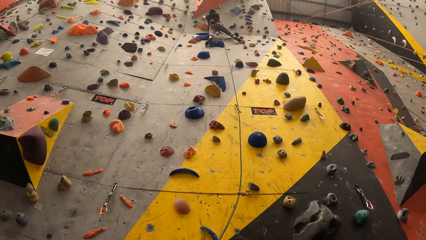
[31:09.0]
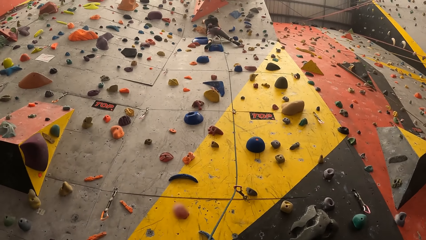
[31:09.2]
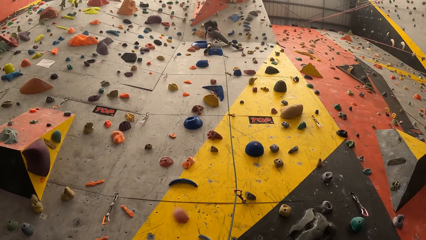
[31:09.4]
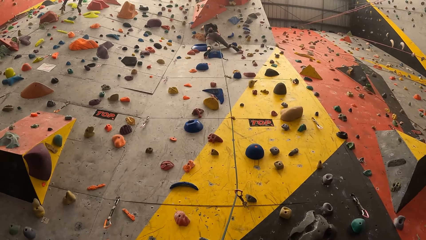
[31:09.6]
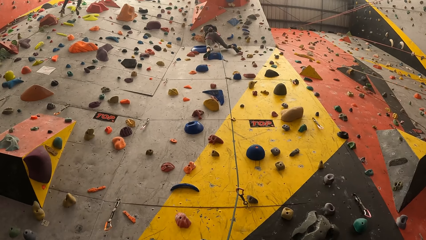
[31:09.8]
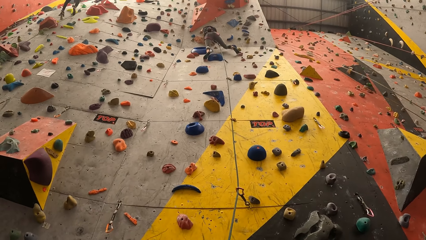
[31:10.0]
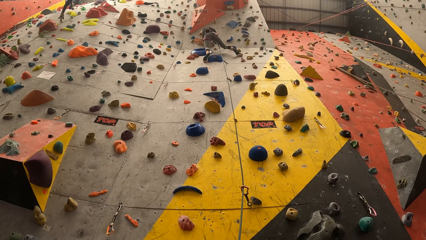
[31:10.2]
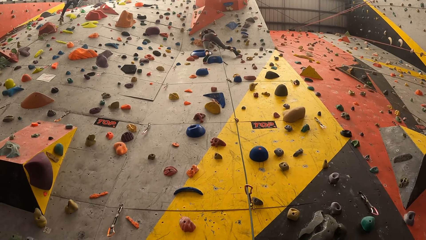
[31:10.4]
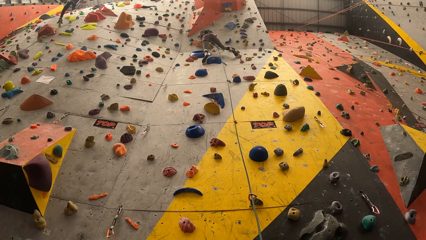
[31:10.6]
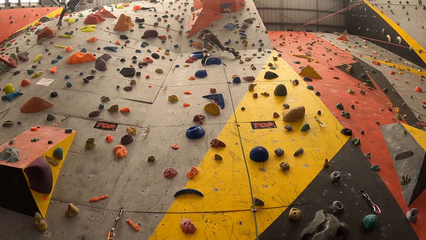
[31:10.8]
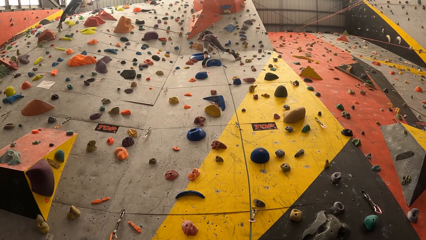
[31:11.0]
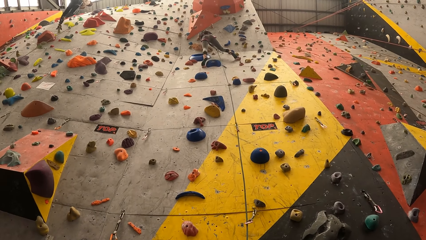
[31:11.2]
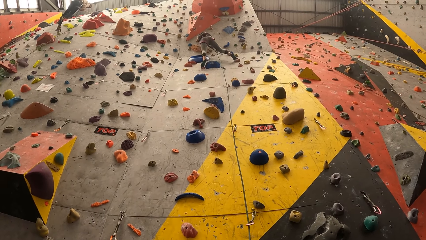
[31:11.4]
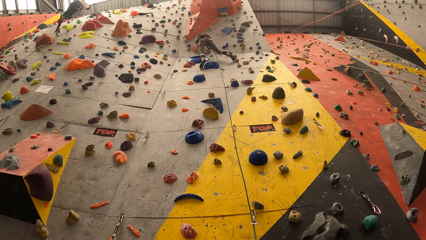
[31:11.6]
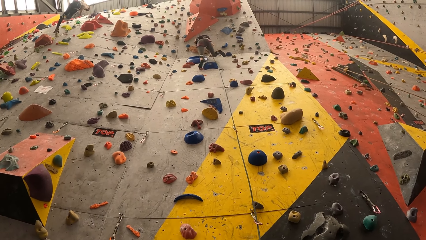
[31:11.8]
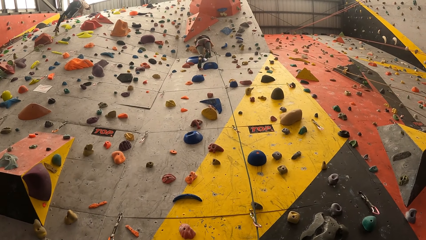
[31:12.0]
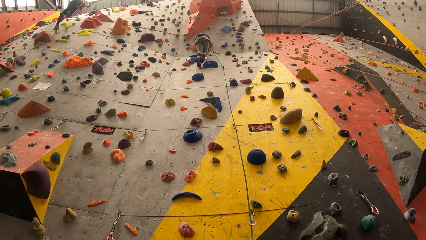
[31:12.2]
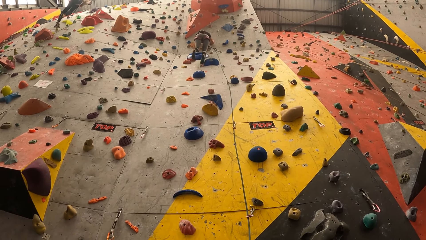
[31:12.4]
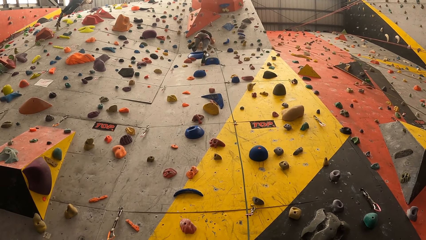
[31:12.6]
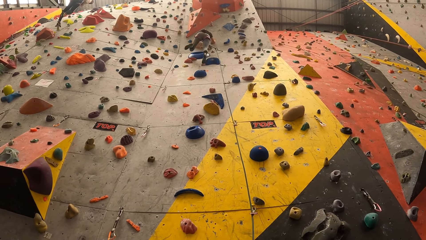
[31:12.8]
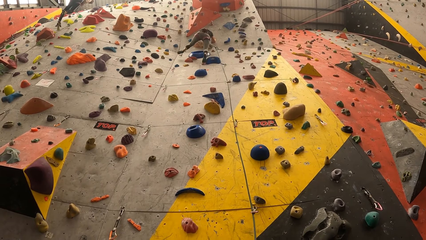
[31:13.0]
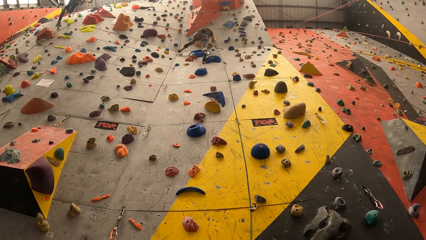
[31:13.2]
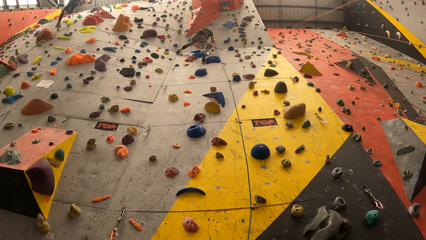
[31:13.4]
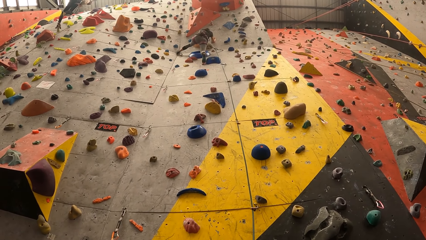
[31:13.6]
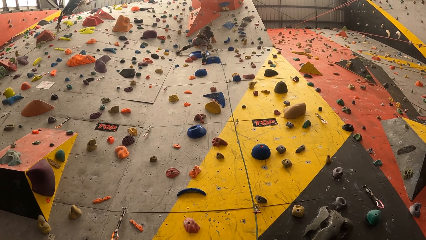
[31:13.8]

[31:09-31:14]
A woman climbs the wall.

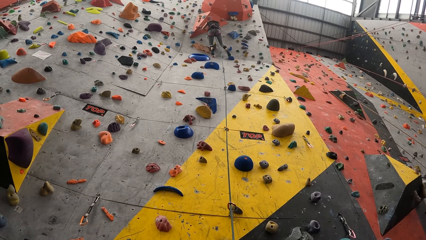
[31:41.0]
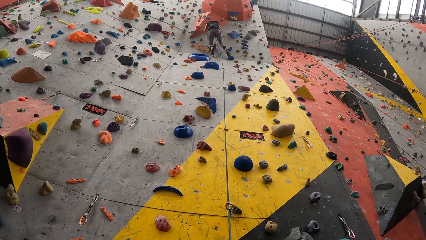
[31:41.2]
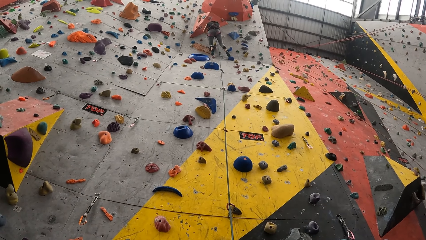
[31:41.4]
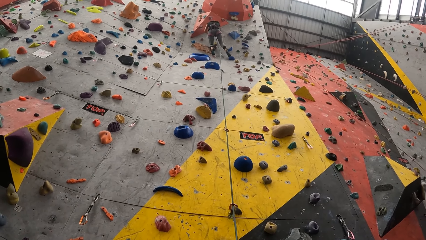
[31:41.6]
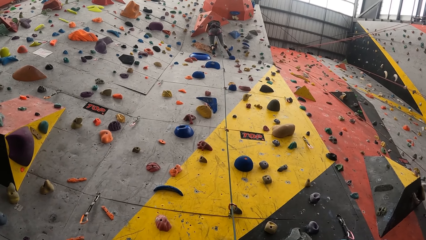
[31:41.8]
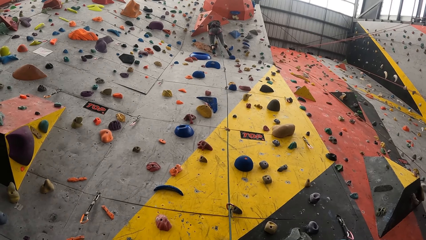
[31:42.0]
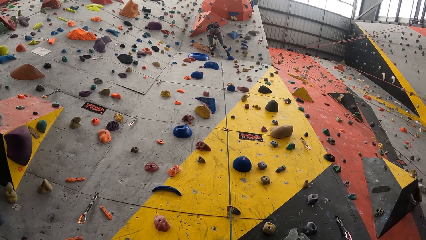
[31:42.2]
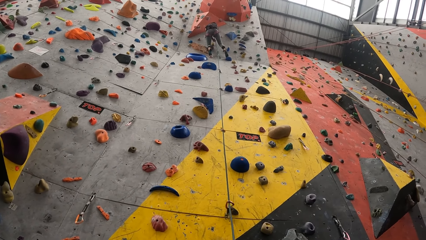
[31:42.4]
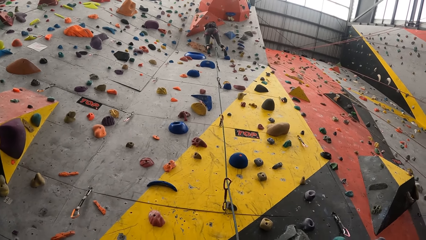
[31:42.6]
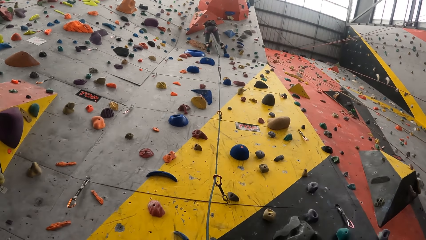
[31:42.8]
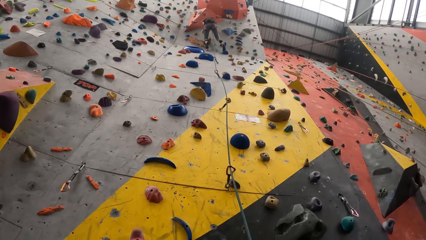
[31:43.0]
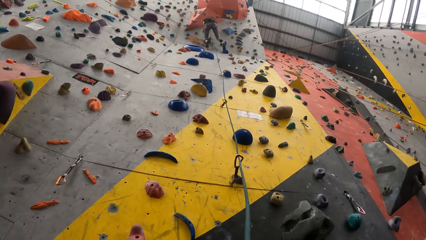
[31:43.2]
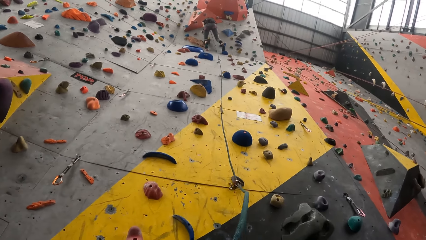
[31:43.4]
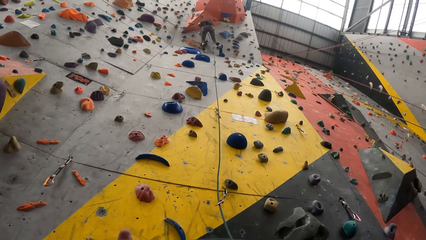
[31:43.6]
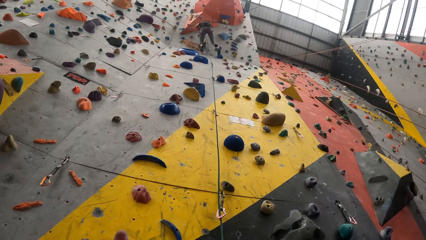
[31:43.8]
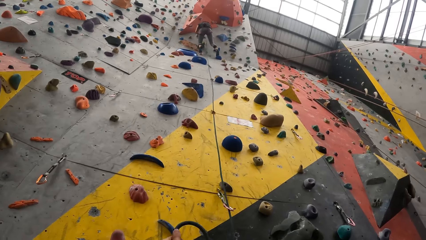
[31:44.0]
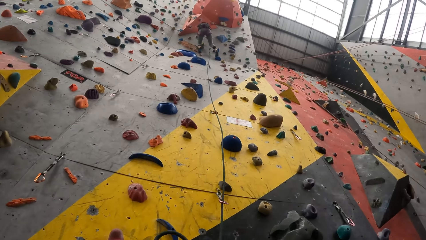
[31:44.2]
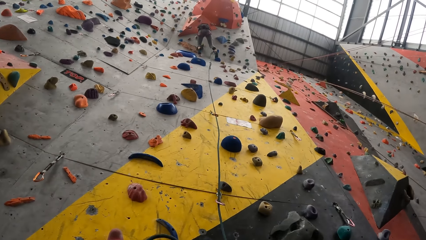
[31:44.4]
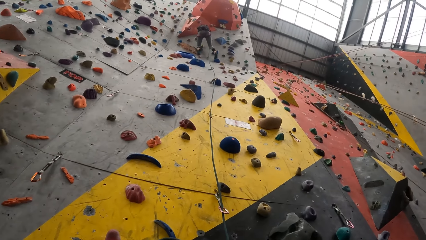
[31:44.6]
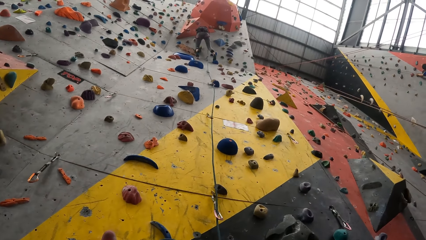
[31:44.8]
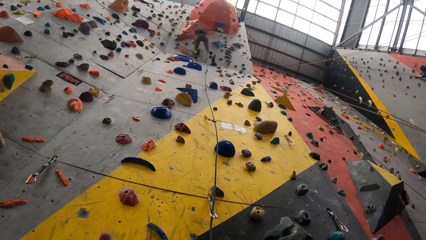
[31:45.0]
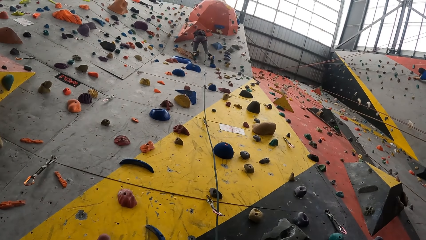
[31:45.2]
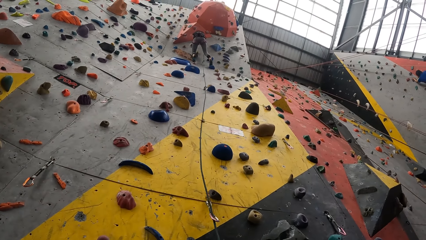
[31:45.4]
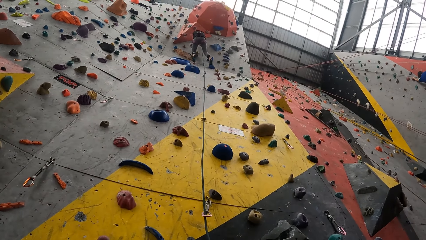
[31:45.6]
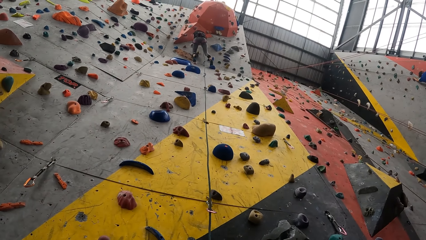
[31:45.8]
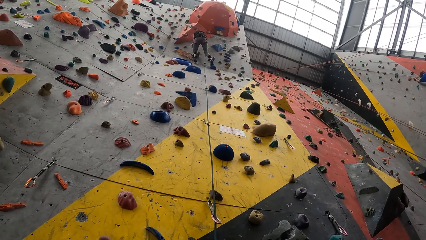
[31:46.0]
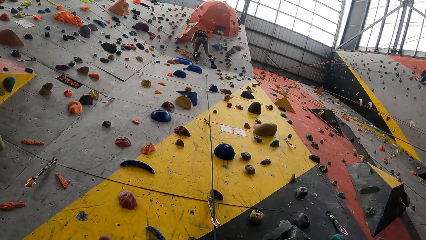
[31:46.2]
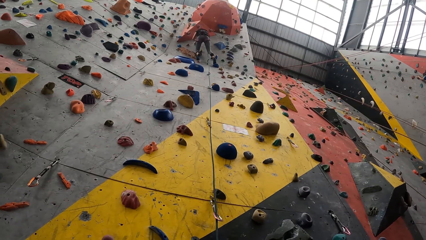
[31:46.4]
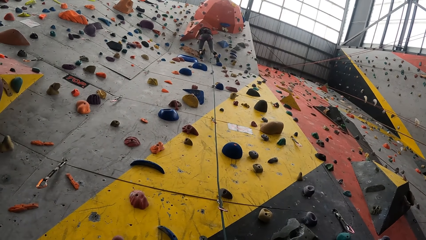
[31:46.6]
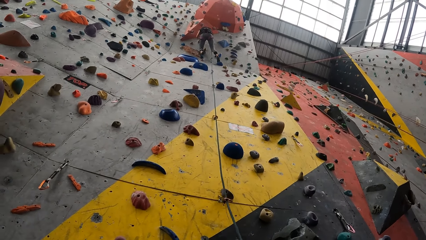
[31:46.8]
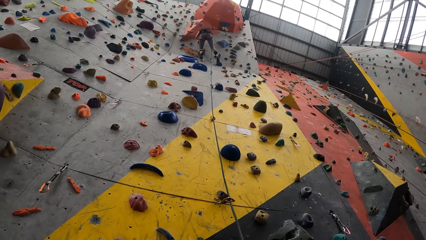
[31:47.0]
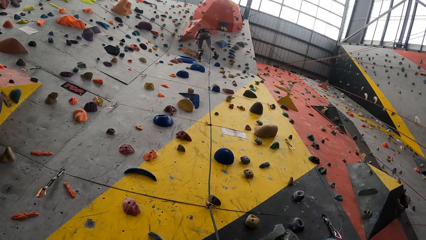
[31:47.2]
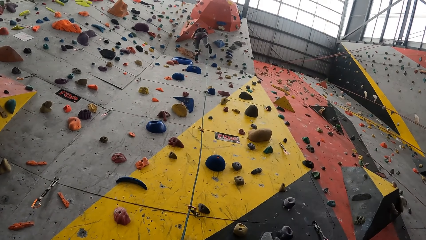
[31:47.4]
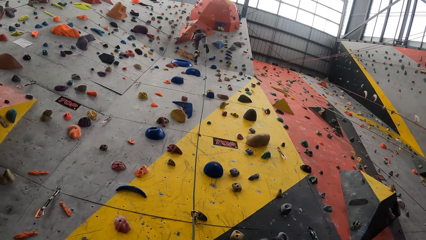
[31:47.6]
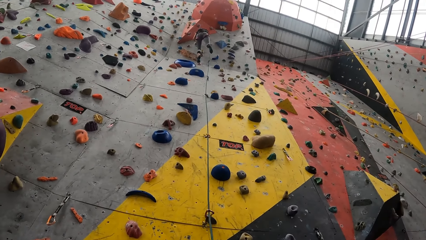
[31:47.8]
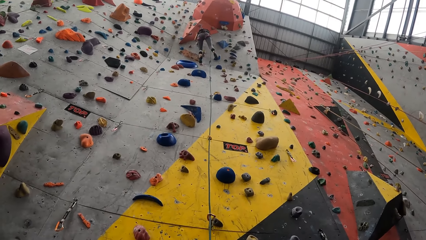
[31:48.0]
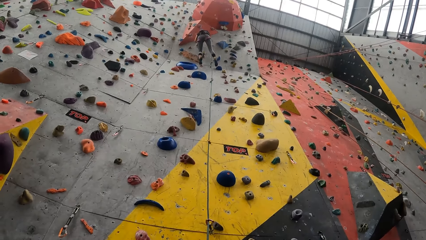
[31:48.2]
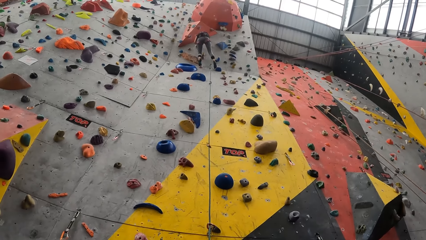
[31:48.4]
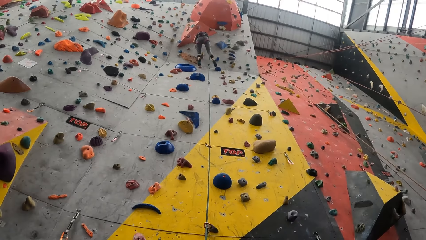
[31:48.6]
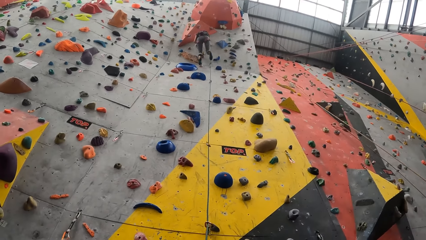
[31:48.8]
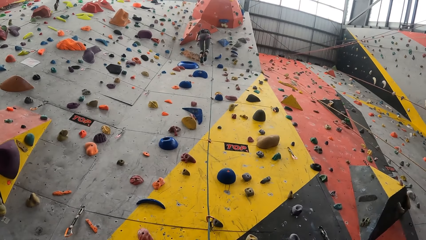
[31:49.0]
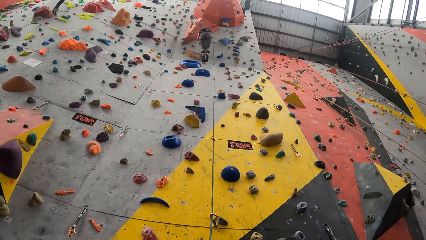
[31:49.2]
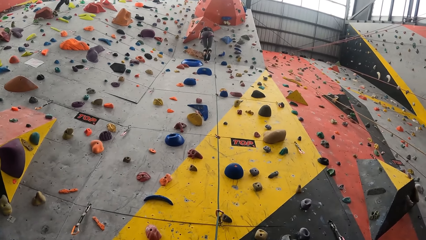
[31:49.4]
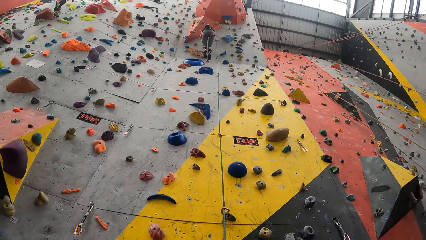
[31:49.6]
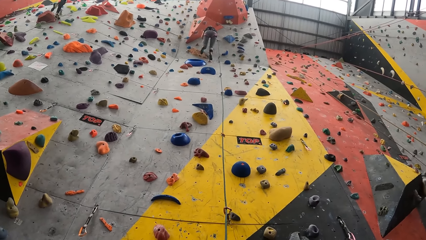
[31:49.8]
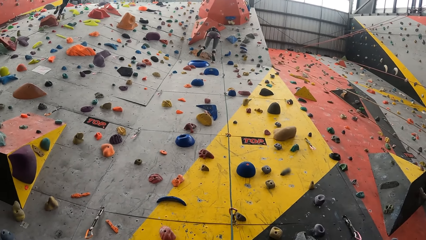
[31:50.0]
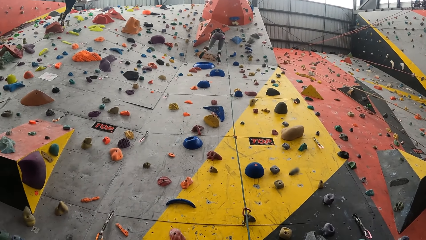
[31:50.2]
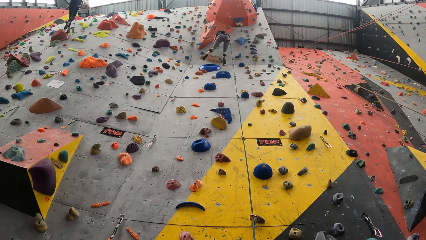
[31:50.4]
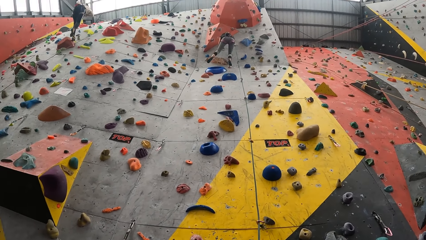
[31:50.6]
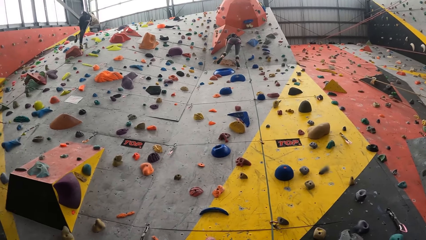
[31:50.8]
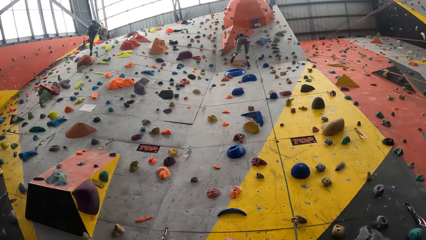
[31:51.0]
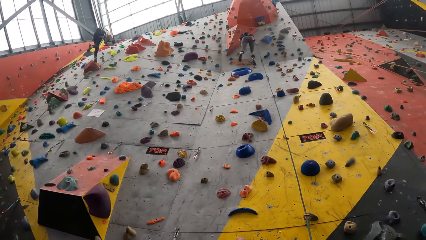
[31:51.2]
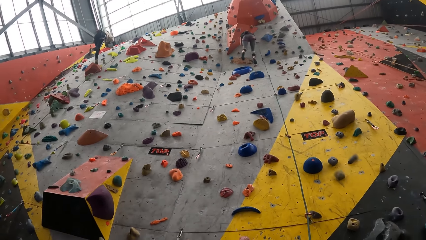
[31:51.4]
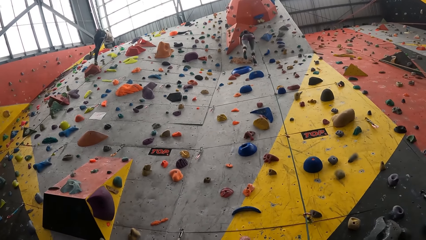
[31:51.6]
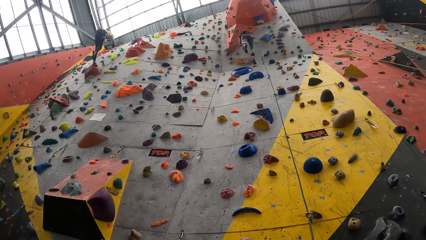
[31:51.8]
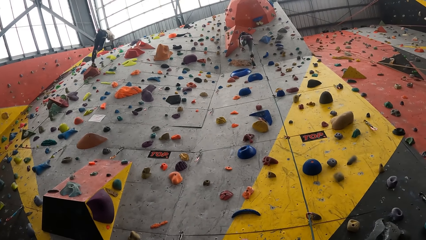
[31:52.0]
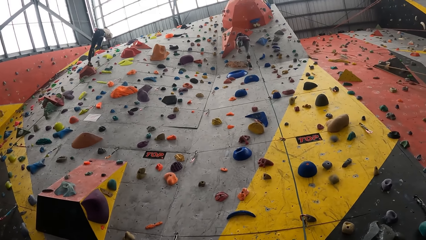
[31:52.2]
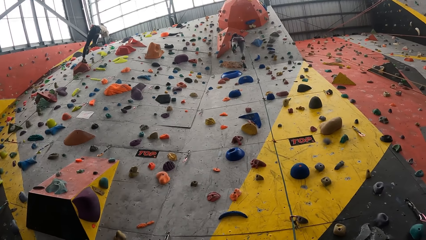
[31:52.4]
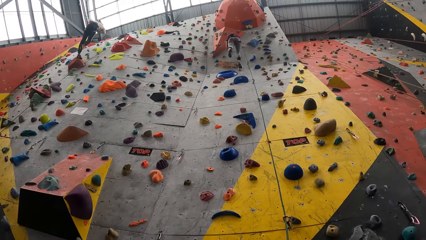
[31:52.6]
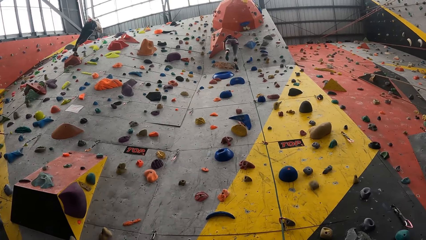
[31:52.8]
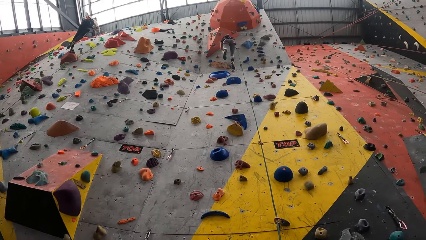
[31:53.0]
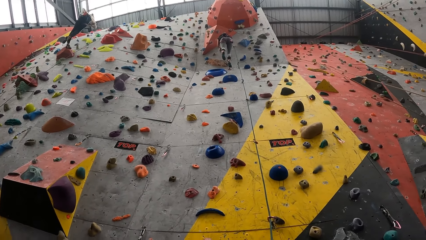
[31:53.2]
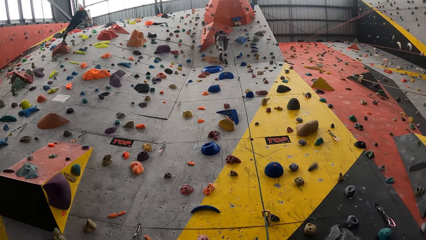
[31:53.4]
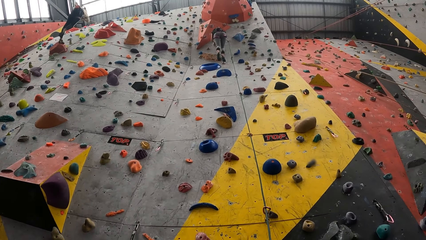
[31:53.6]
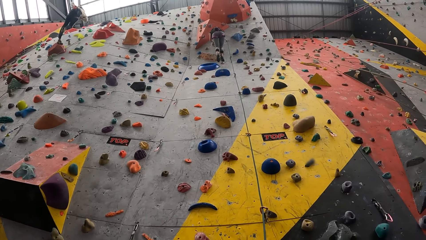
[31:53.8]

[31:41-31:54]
The camera wearer walks forward. A woman moves thread with the left hand.
